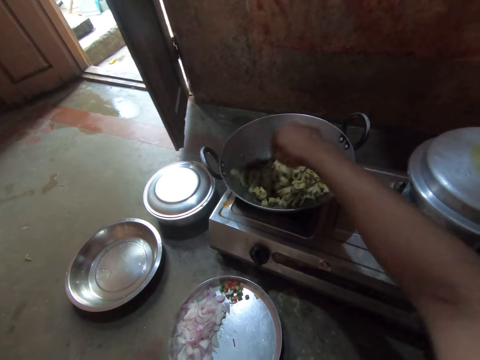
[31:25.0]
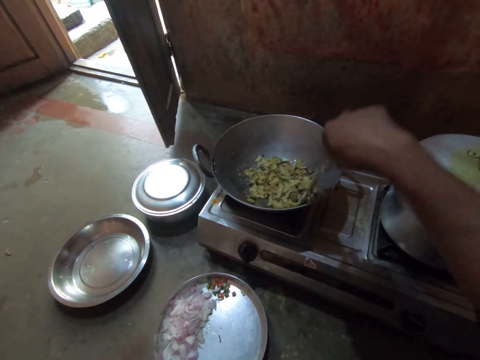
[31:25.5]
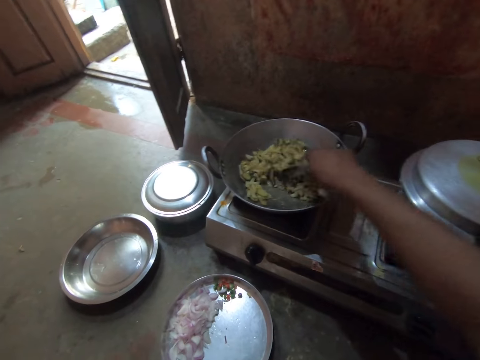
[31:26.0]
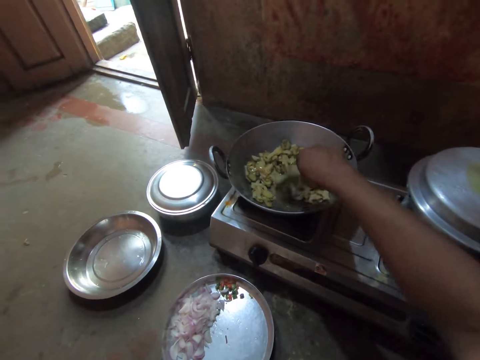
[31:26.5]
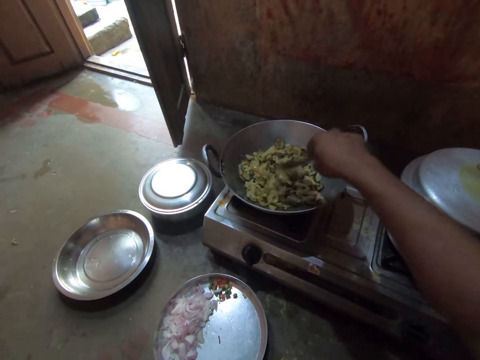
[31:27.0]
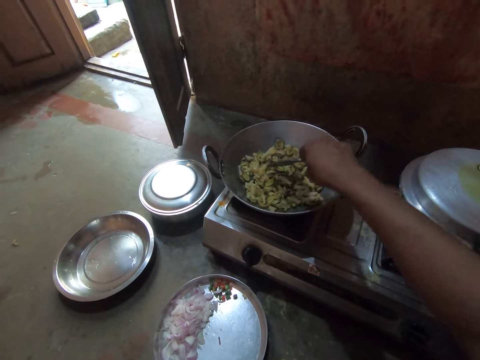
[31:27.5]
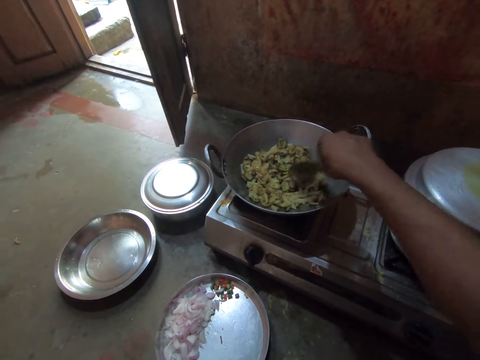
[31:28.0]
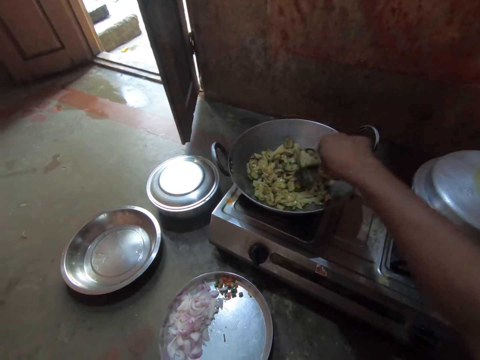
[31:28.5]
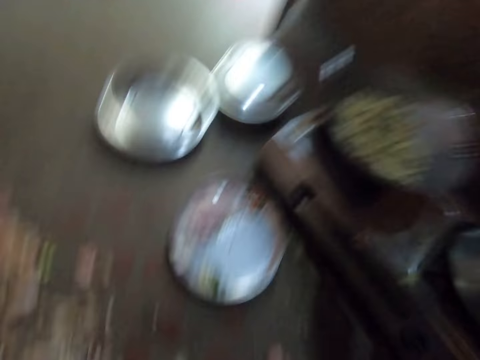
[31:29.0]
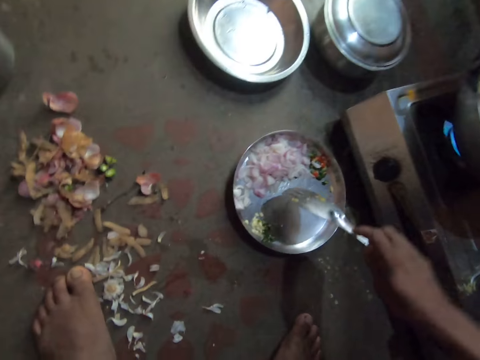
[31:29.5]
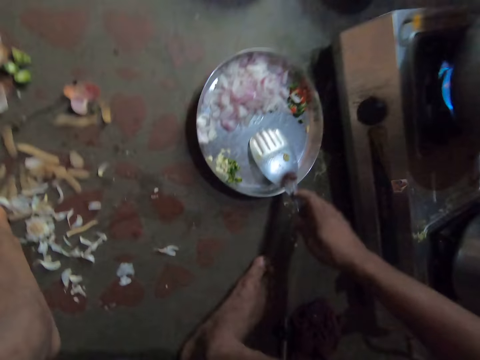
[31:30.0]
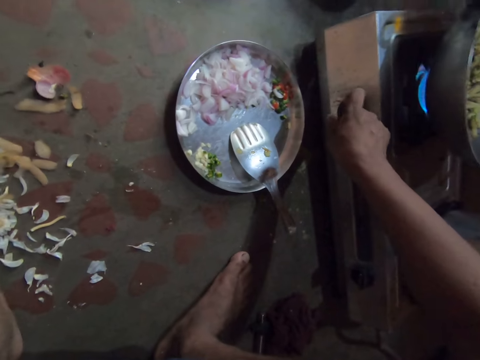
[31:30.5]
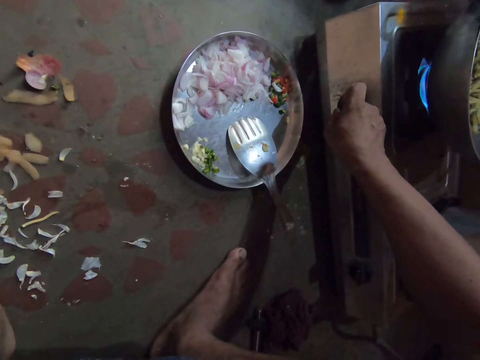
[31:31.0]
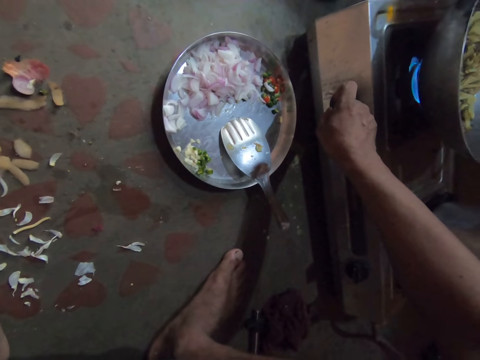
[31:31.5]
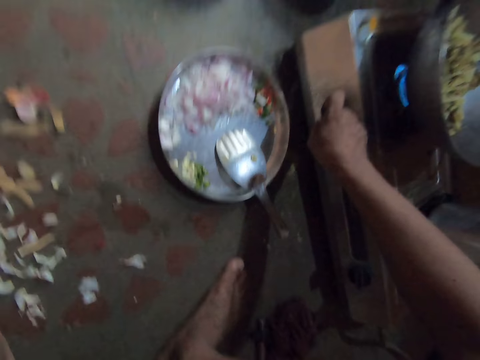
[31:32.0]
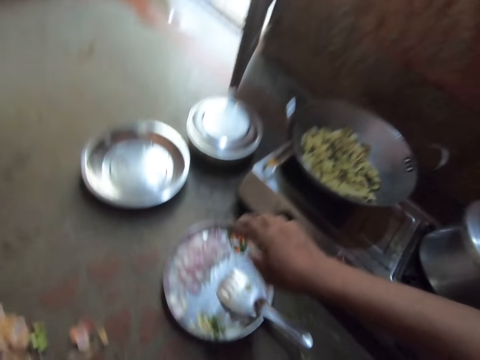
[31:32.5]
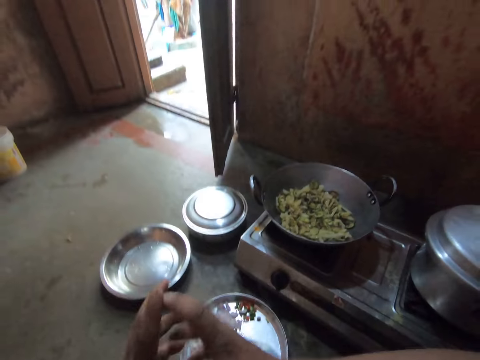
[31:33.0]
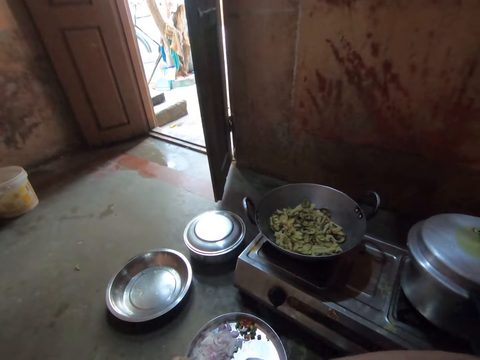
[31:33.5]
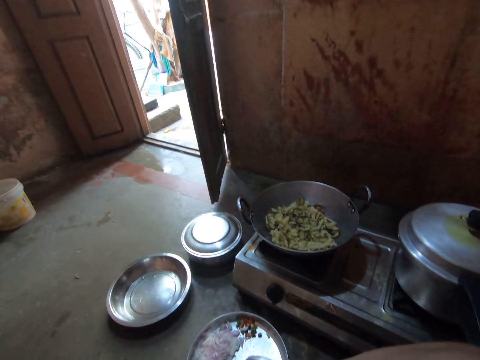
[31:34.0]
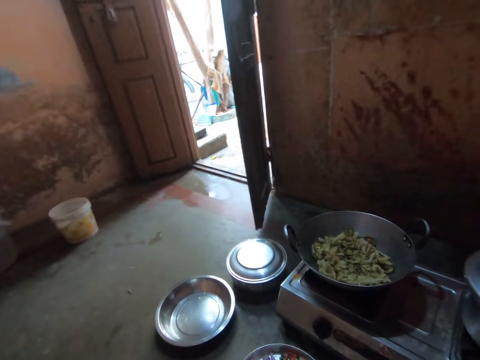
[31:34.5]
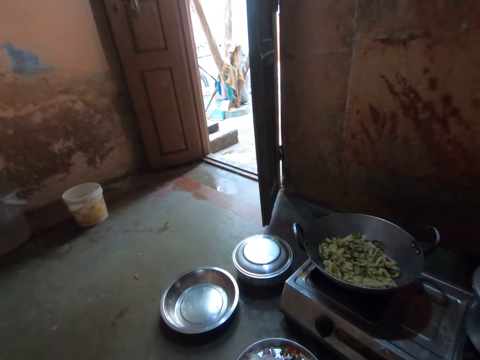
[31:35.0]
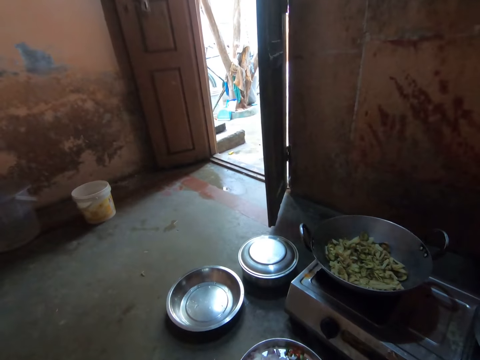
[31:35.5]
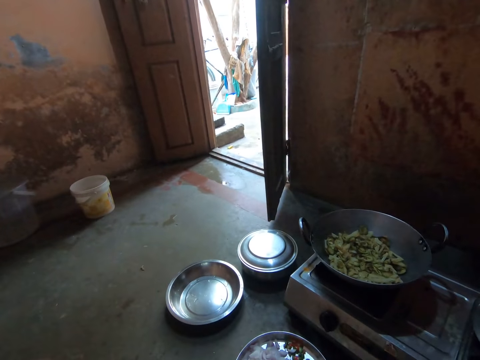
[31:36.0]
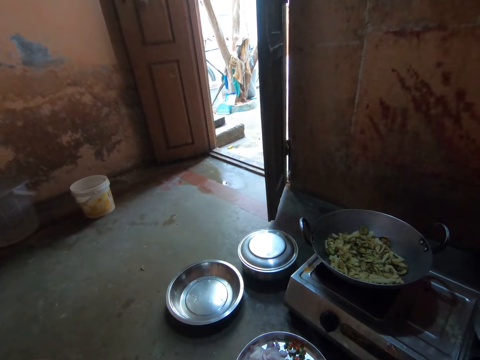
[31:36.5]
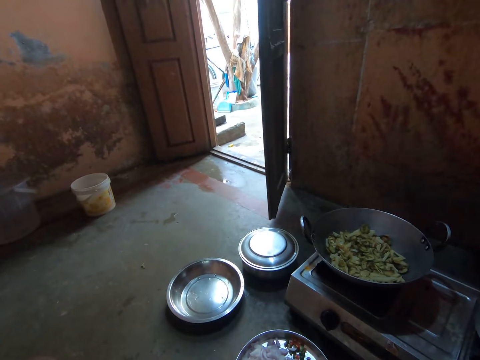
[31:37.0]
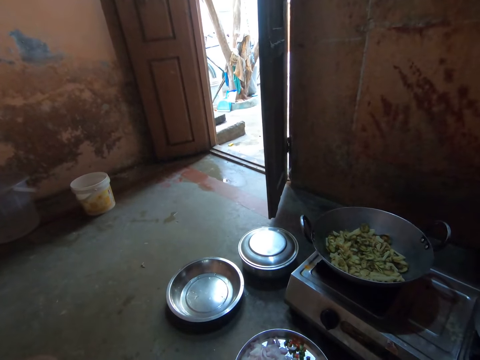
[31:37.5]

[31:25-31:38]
The camera wearer places the steel flat cooking spoon on the round tray. They turn the knob on the gas cooker. They stare at the deep frying pan.

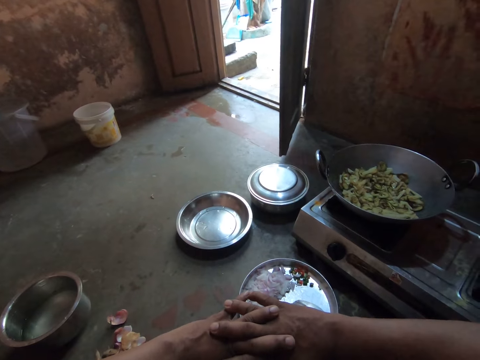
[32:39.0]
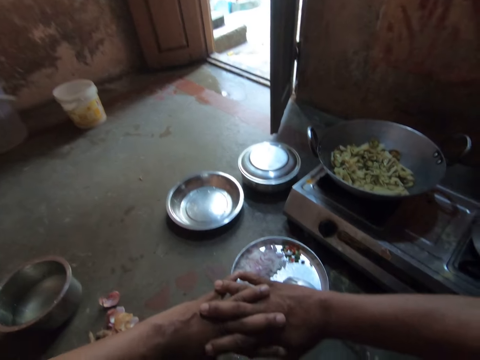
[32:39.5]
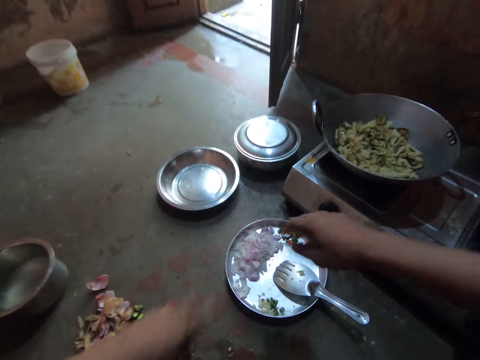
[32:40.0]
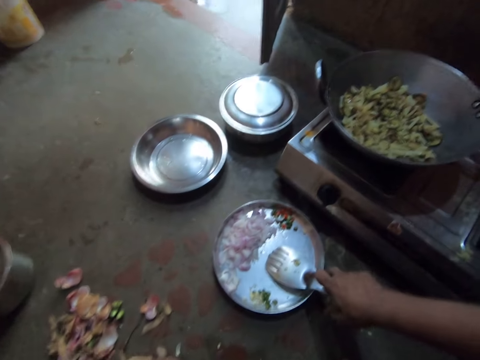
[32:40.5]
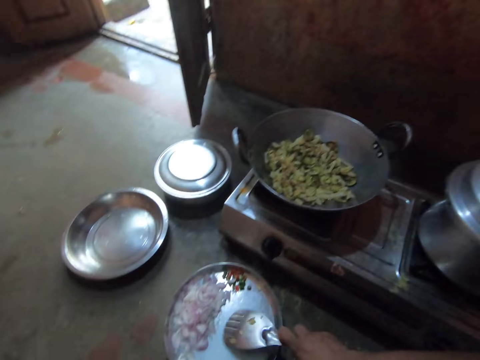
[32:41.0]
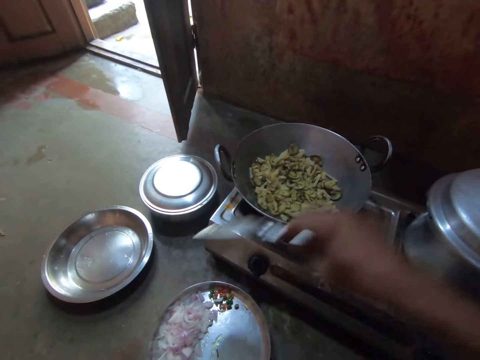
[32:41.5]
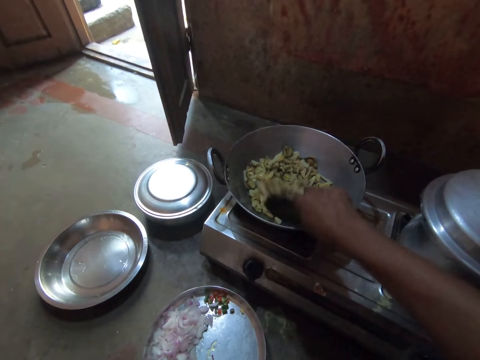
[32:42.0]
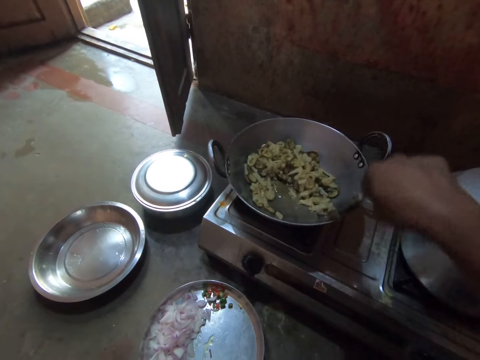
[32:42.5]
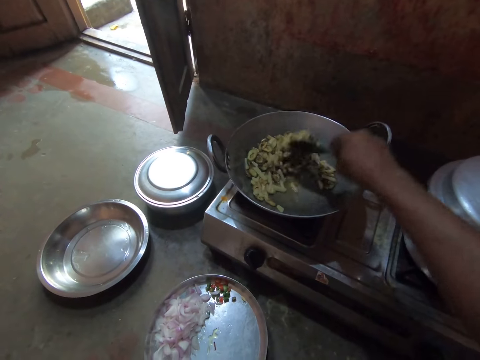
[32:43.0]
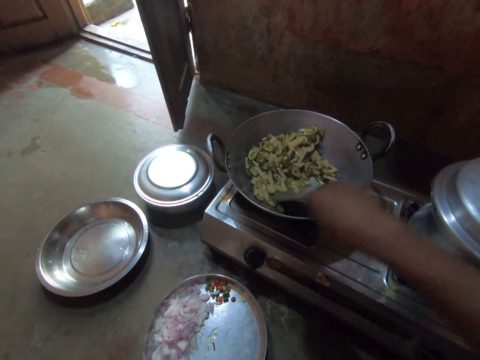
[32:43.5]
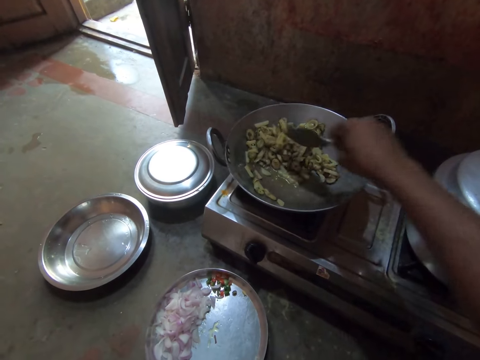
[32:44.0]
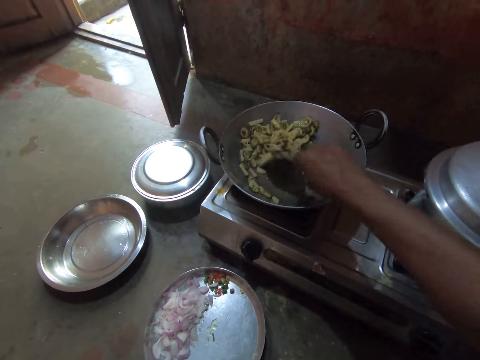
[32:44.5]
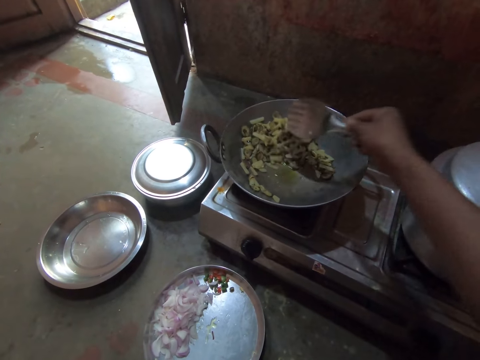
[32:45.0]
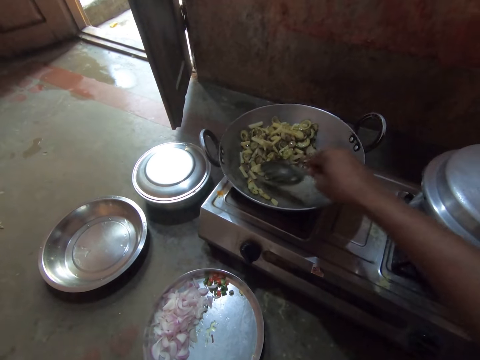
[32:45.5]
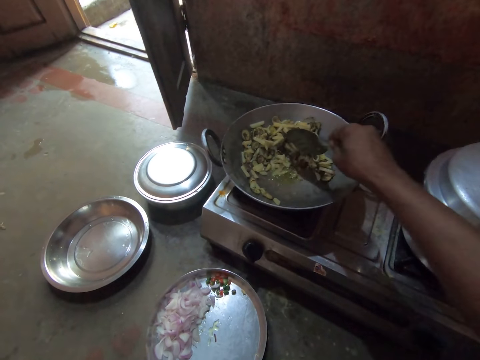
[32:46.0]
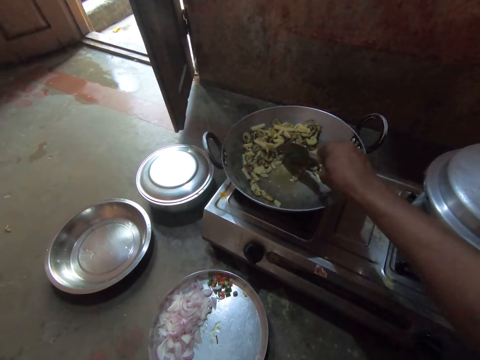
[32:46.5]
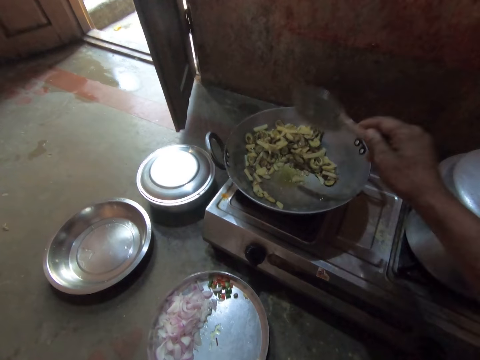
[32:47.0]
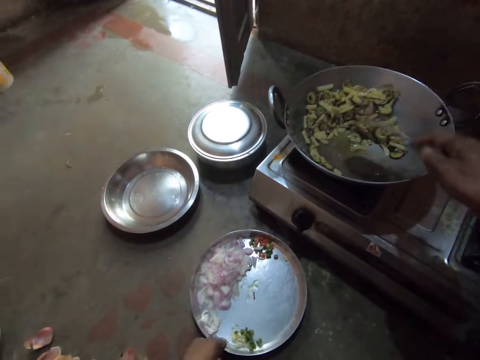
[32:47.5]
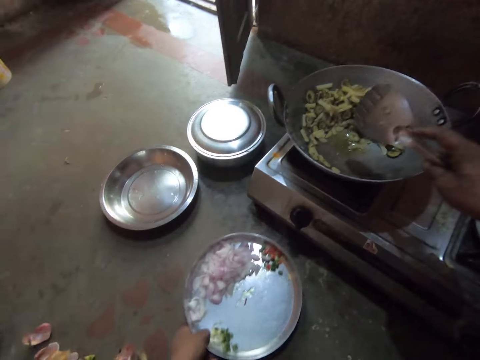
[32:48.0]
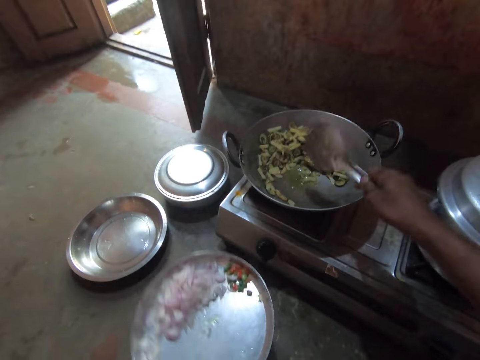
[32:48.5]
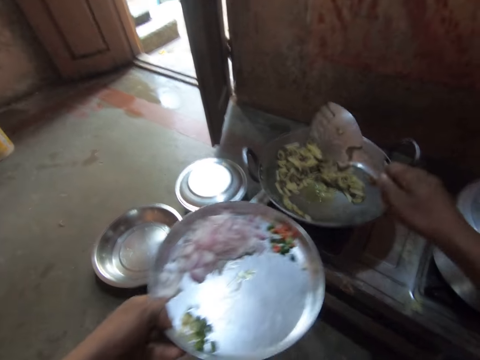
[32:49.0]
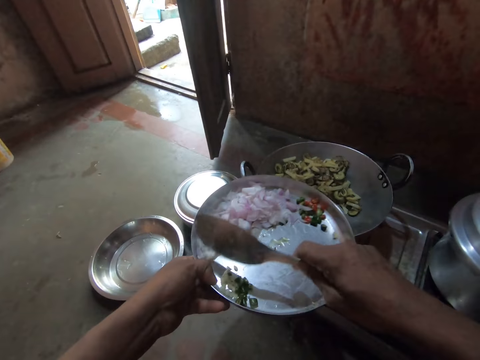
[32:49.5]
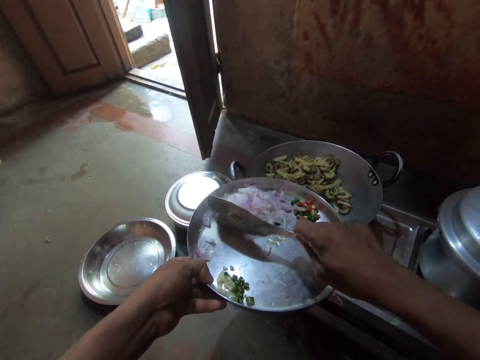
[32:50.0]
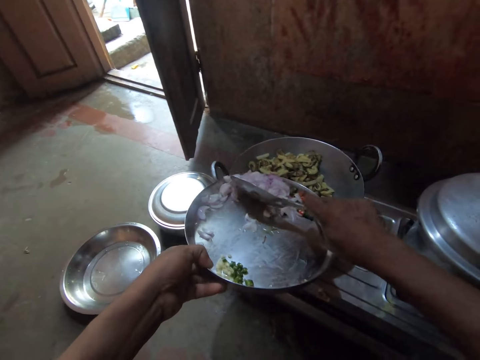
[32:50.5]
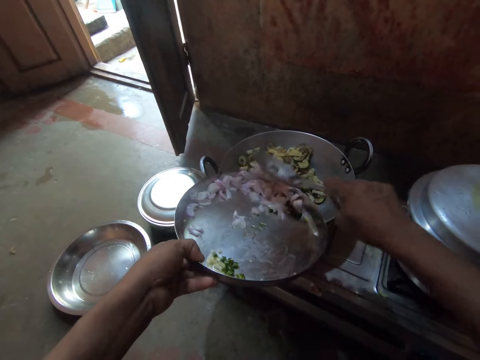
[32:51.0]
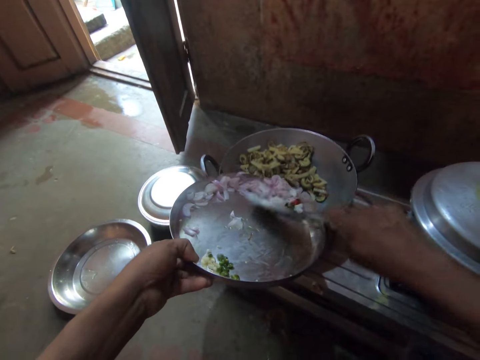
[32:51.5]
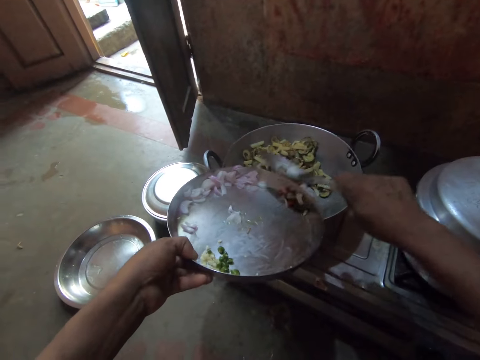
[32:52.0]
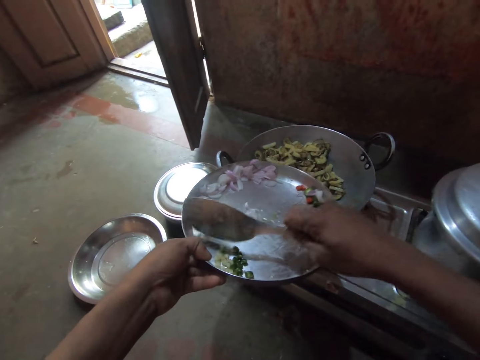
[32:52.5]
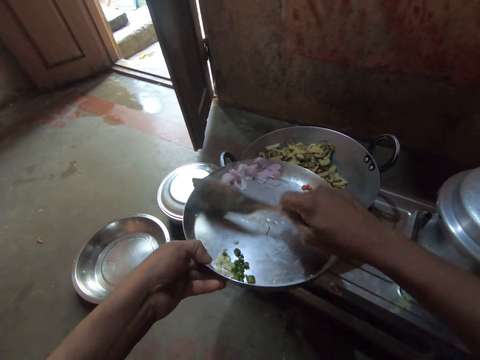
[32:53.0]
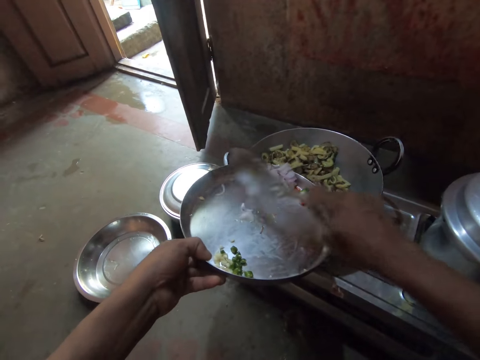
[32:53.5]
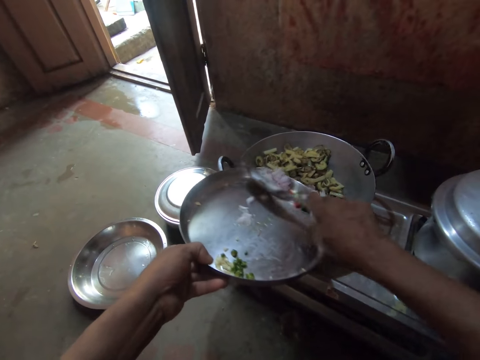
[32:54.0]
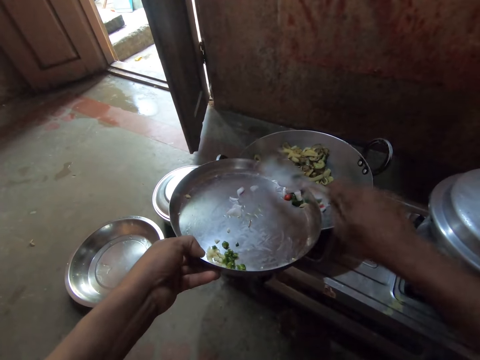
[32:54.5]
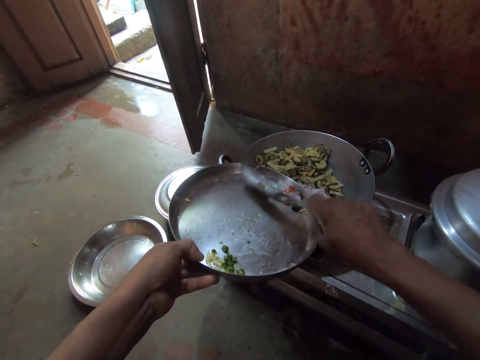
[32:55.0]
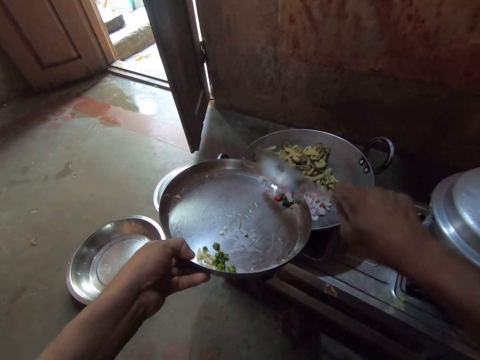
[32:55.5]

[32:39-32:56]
The camera wearer picks up the steel flat cooking spoon. They stir the vegetables in the deep frying pan with the spoon. They shake the spoon. They pick up the round tray. They scoop the onions and chillies into the deep frying pan.
